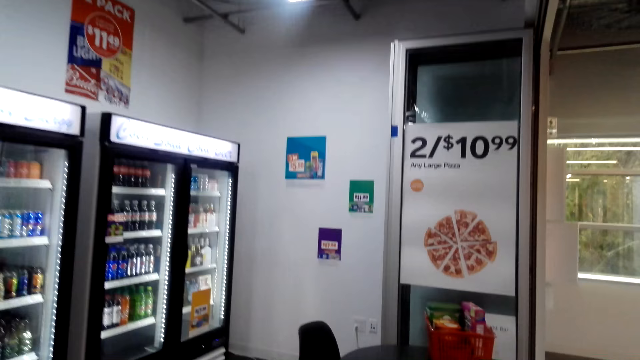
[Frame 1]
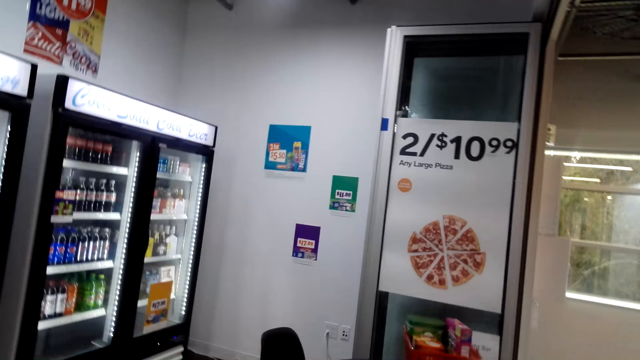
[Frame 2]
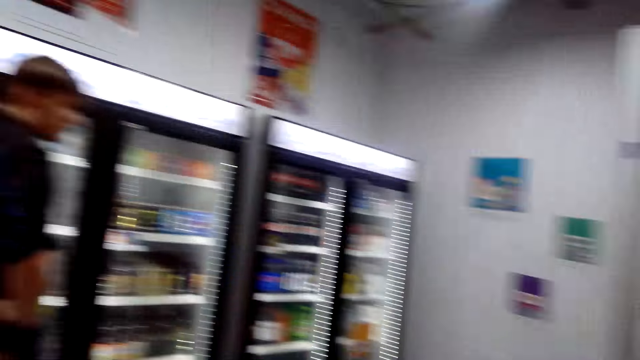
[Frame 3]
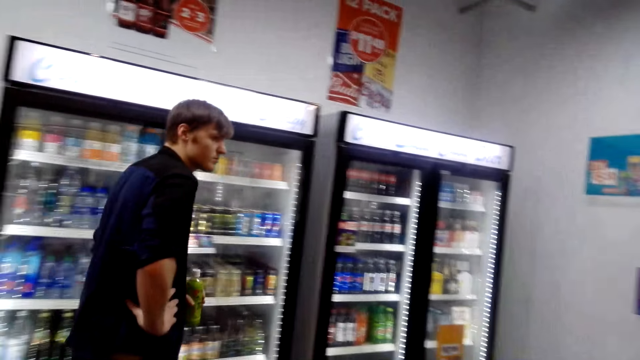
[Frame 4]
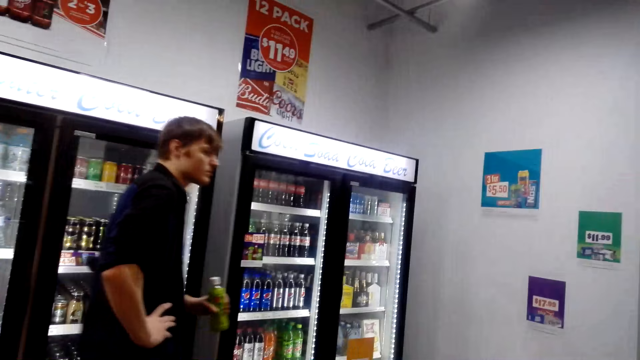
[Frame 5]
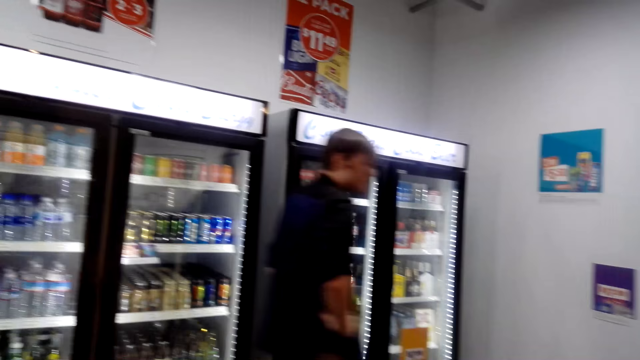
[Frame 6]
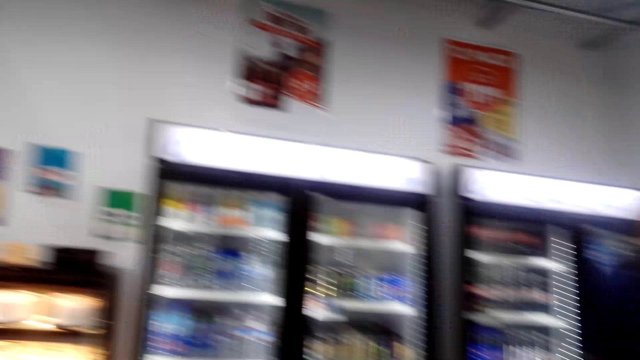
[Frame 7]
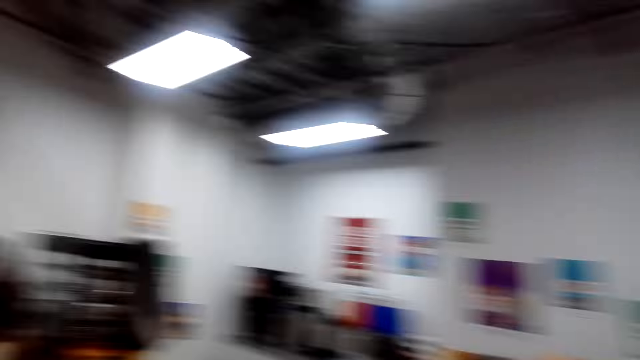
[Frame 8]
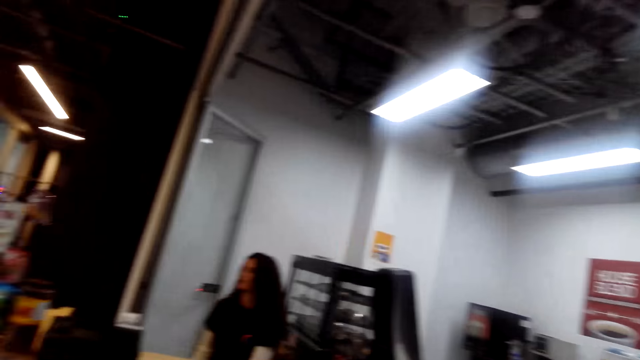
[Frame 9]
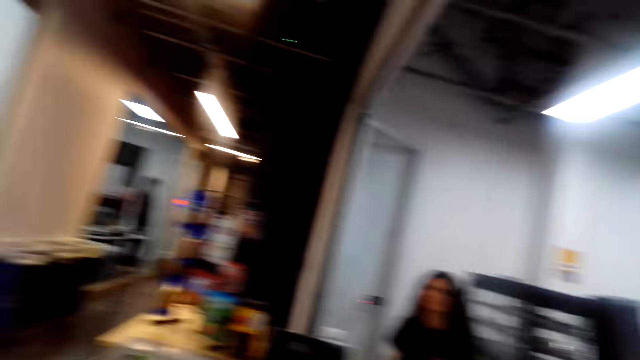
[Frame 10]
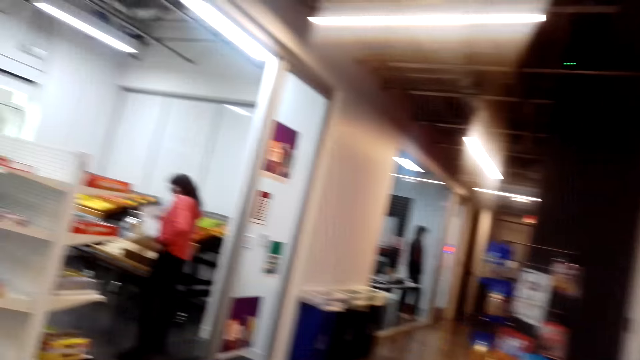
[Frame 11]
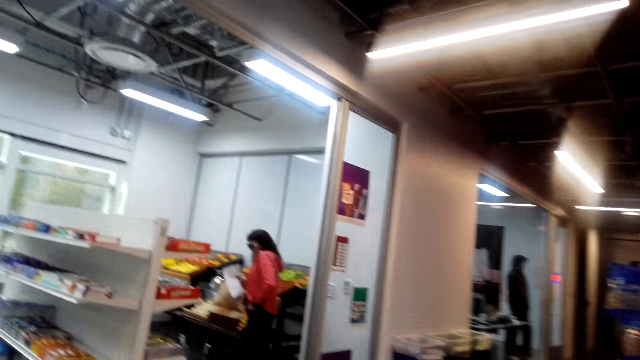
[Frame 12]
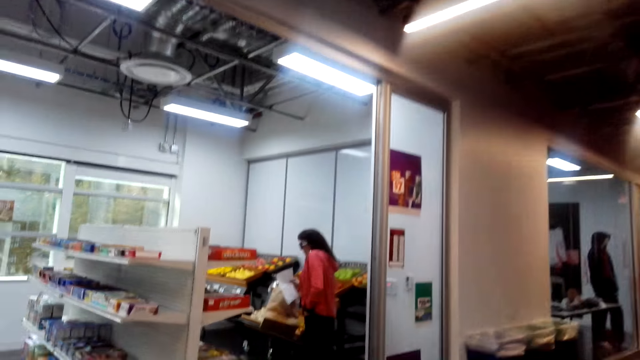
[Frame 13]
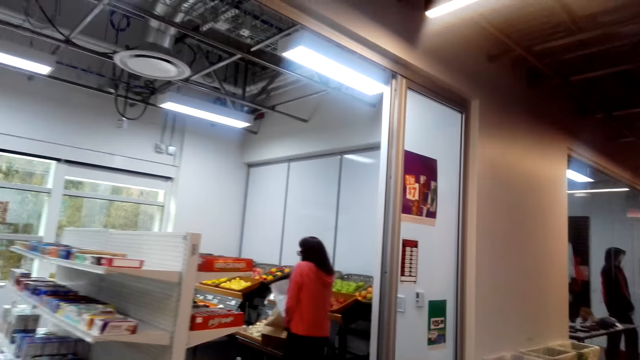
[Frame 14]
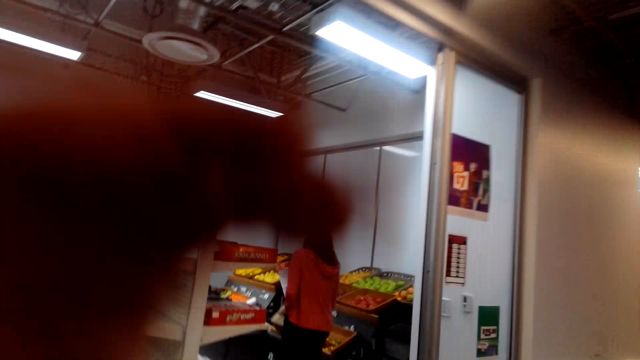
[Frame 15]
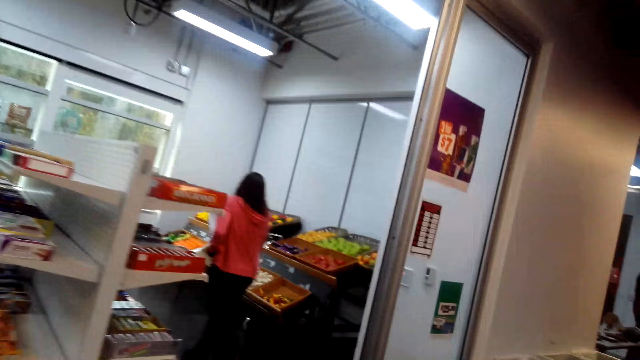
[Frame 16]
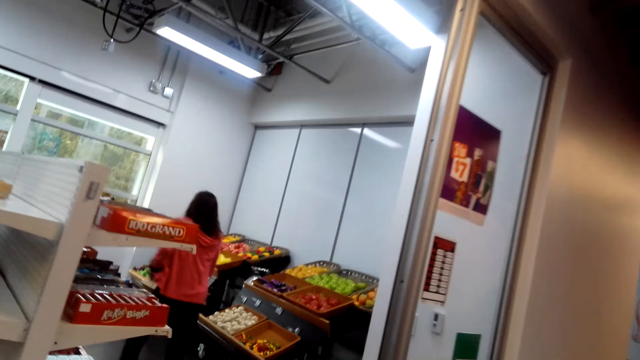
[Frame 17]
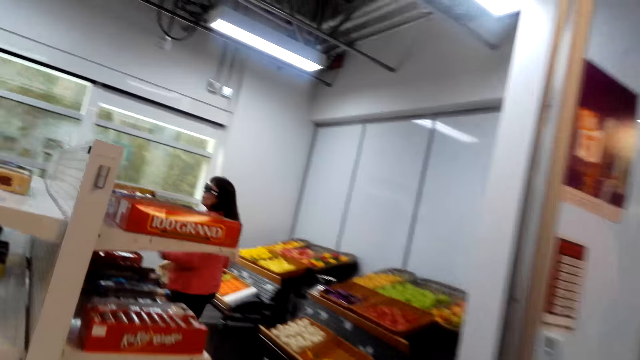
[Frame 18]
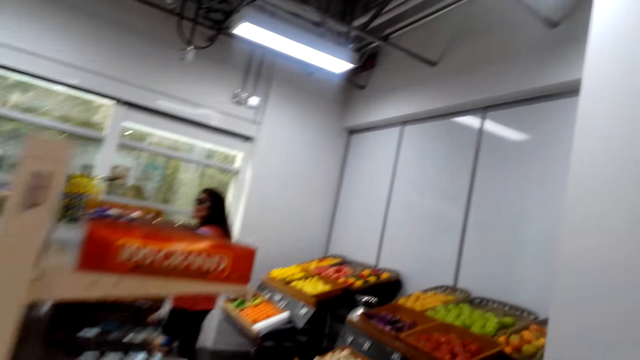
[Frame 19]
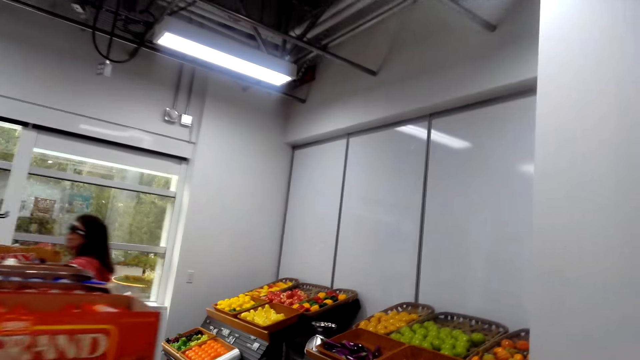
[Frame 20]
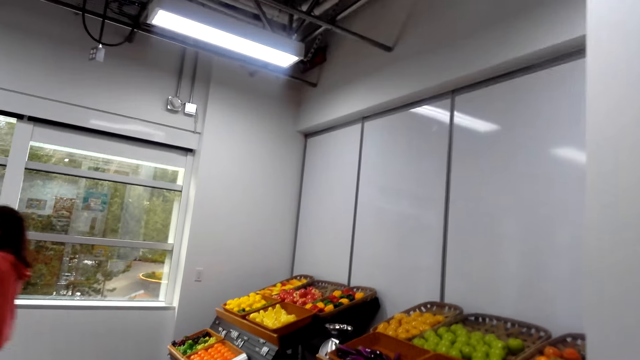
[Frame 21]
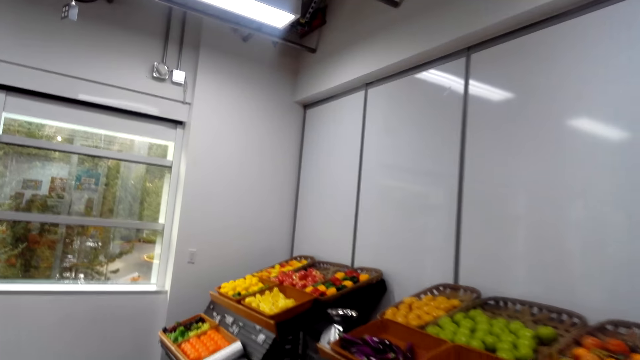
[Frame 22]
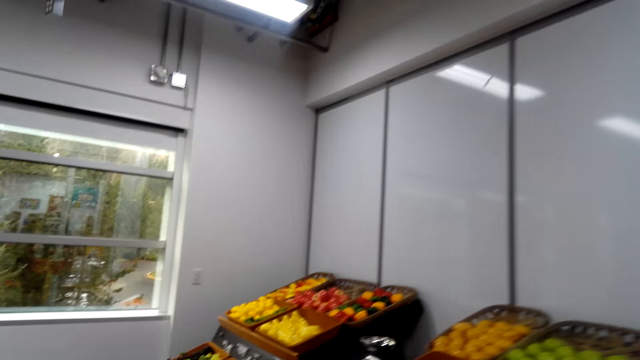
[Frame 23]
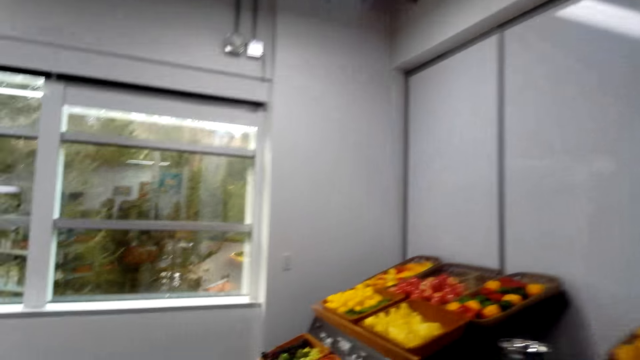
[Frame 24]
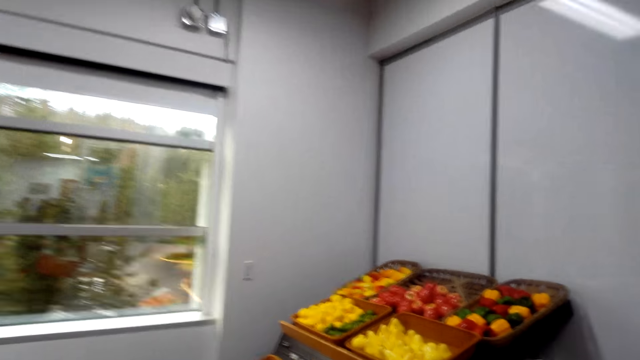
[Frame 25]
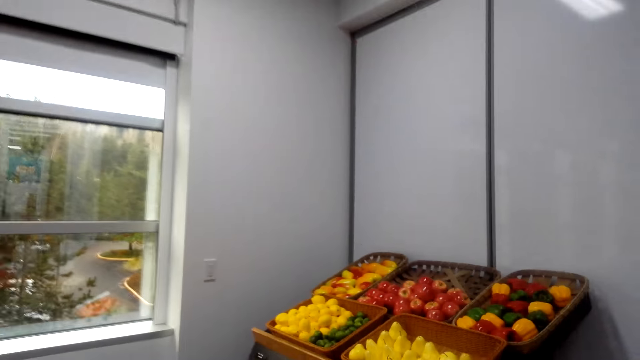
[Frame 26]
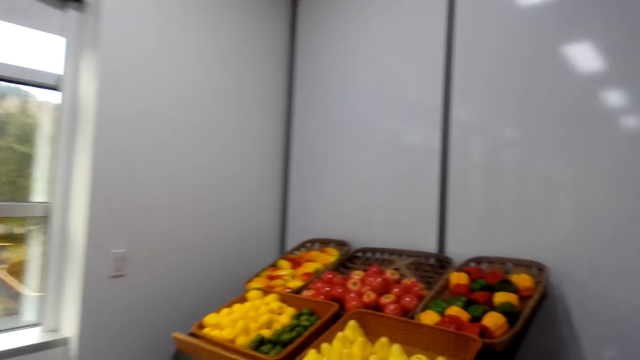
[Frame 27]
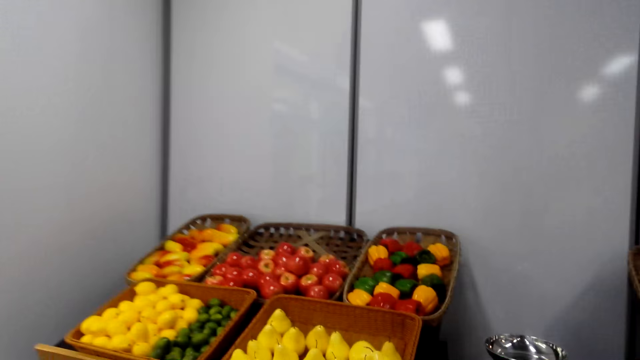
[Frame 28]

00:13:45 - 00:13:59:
The camera wearer talks and walks on the floor. A man walks on the floor. The camera wearer looks around the supermarket. They walk on the floor. A lady walks on the floor. The camera wearer walks on the floor.

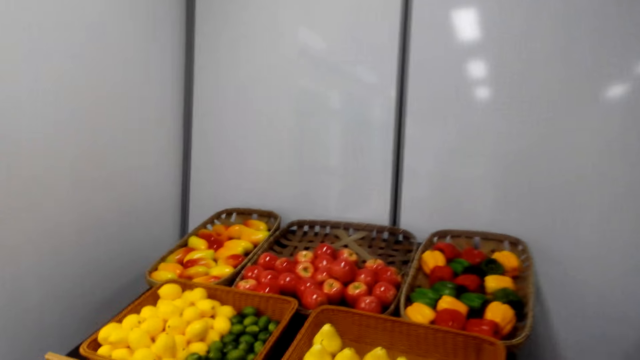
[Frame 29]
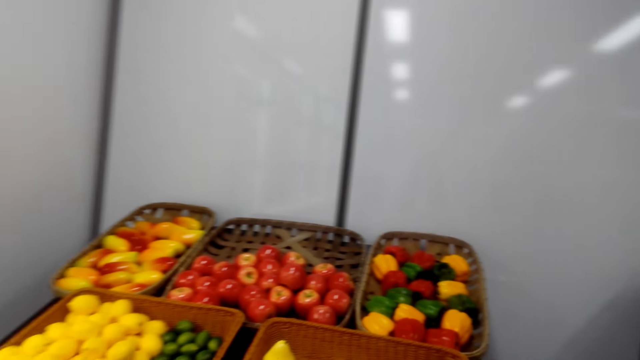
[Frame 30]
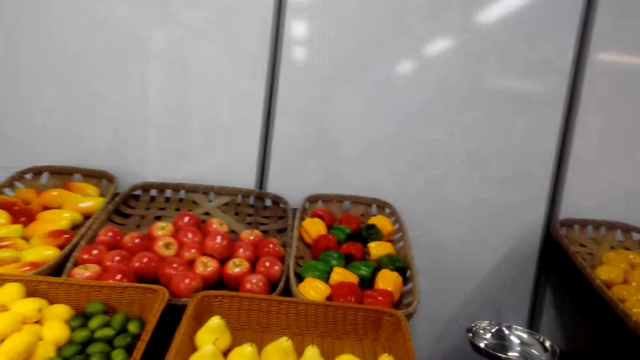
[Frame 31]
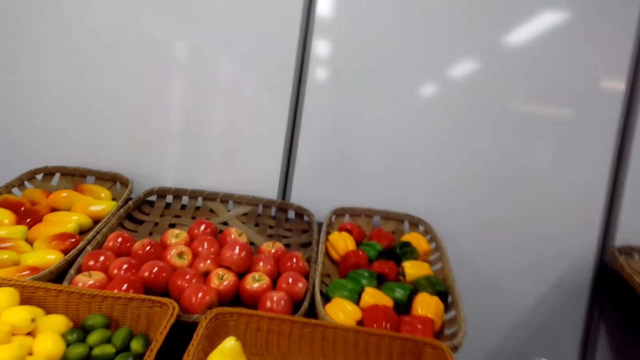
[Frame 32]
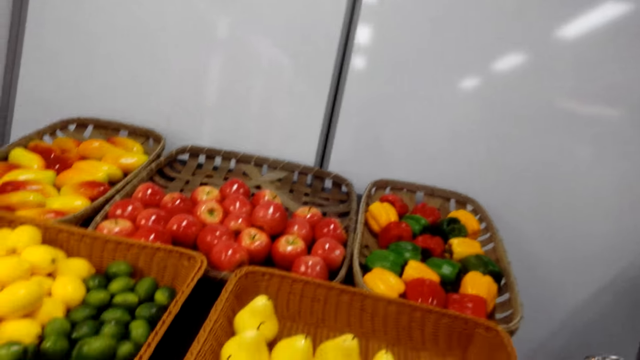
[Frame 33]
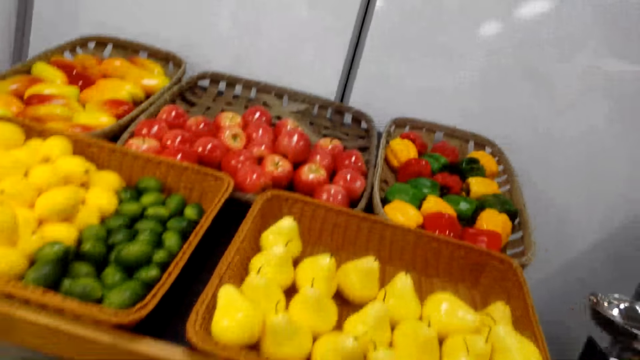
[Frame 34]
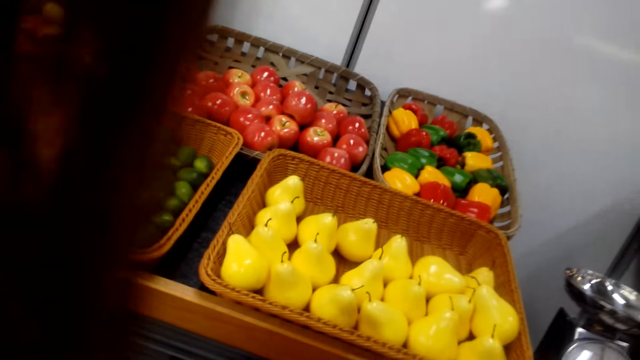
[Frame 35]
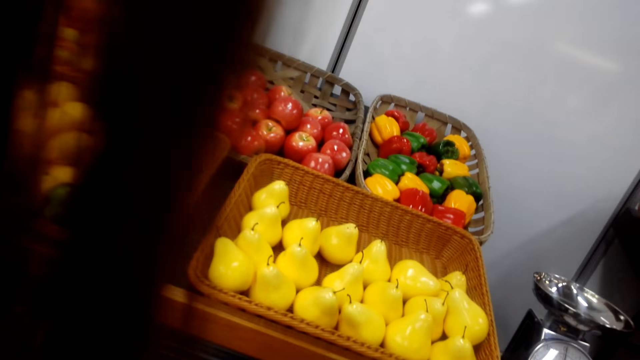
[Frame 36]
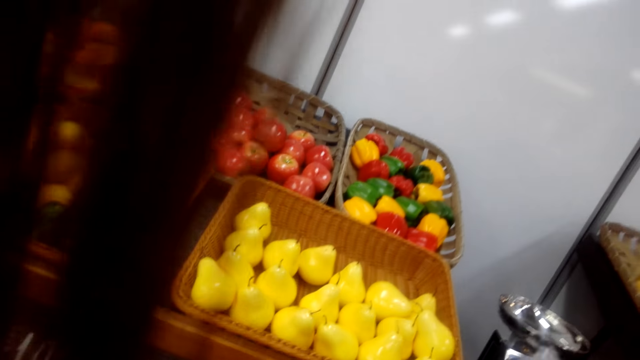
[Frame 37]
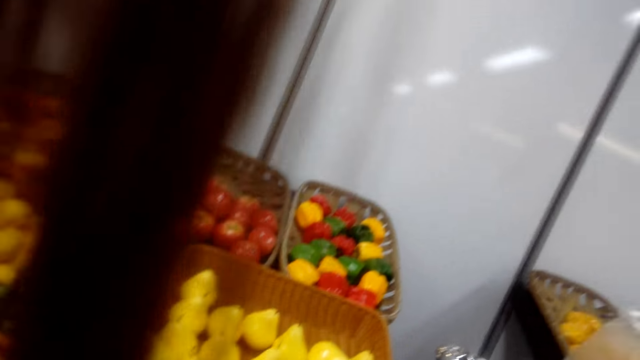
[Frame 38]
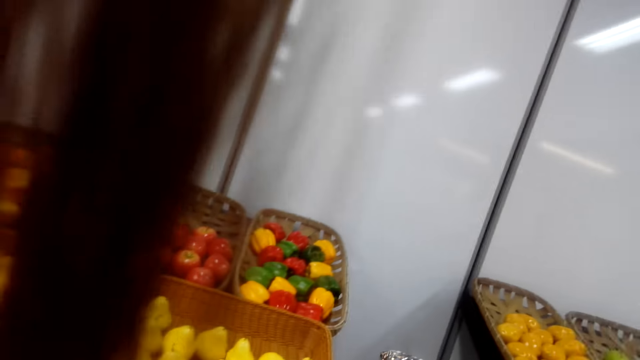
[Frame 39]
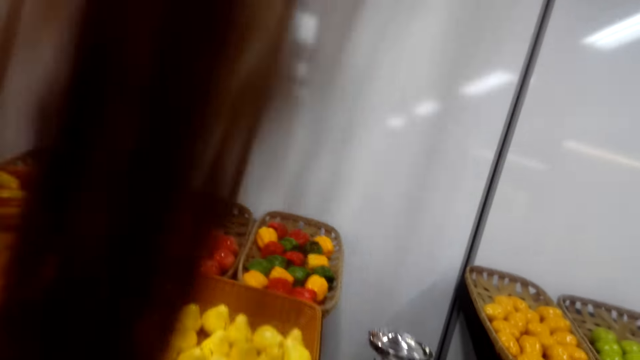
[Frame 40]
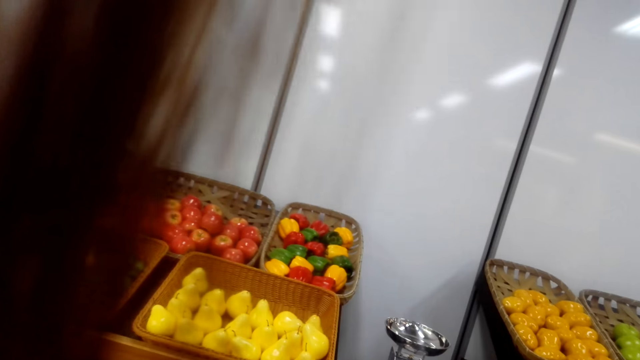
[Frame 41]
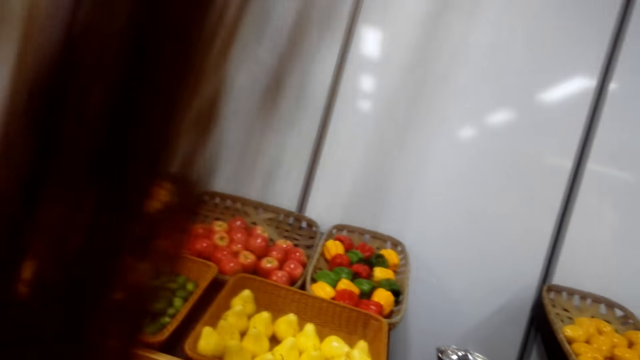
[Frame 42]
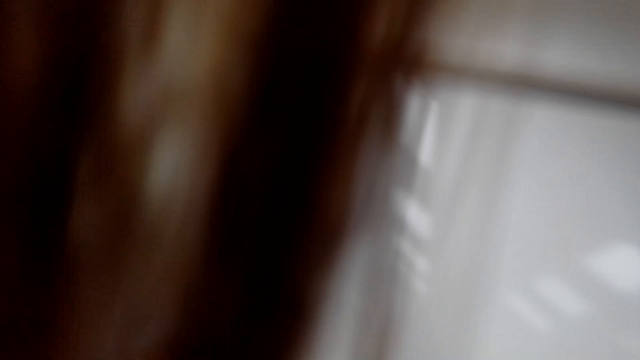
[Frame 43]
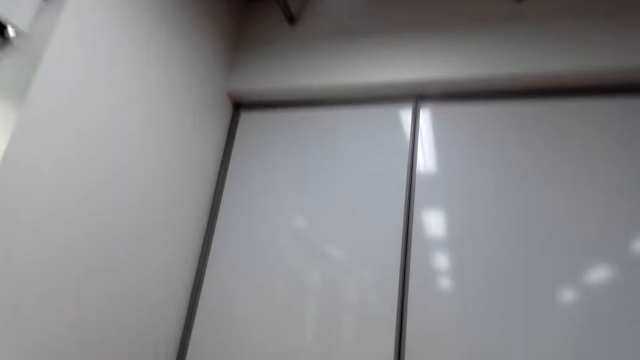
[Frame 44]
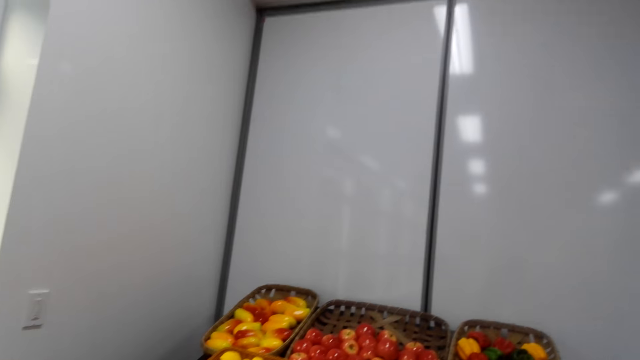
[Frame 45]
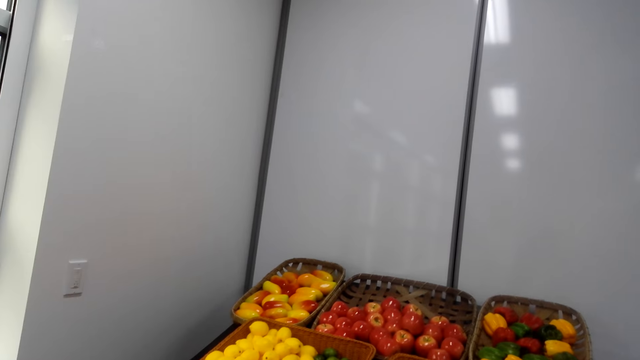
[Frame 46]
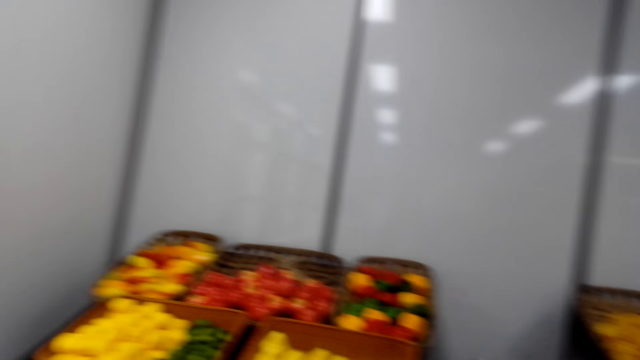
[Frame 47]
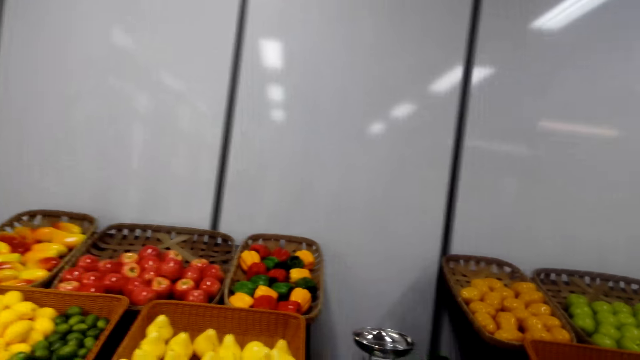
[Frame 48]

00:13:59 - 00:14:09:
The camera wearer talks while taking fruits. They look at the vegetables.
